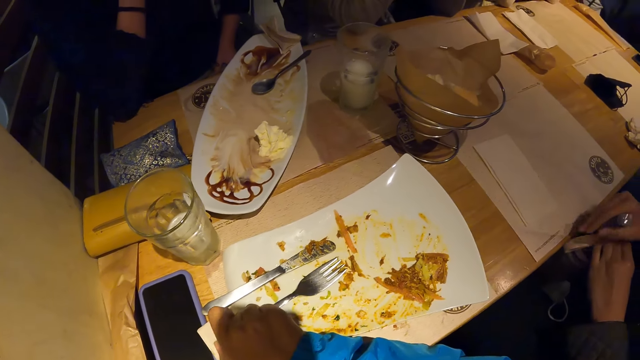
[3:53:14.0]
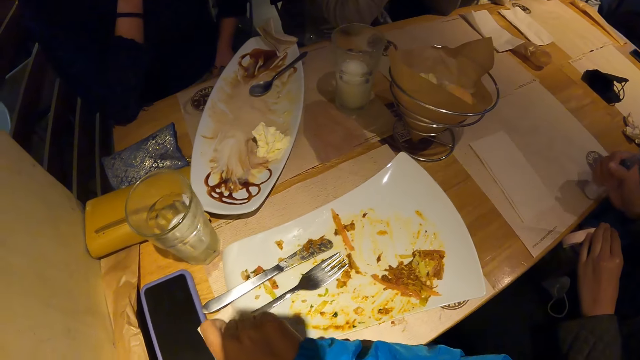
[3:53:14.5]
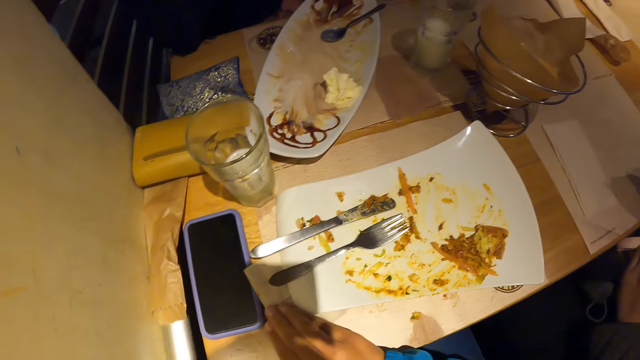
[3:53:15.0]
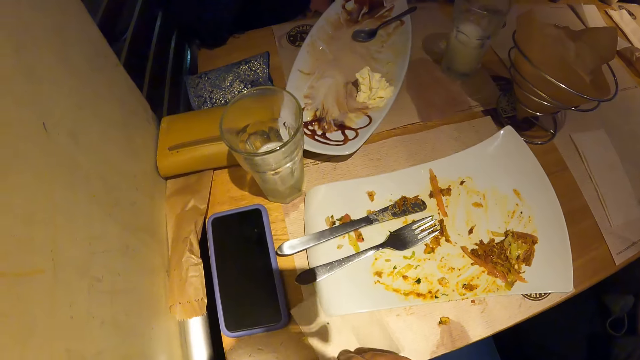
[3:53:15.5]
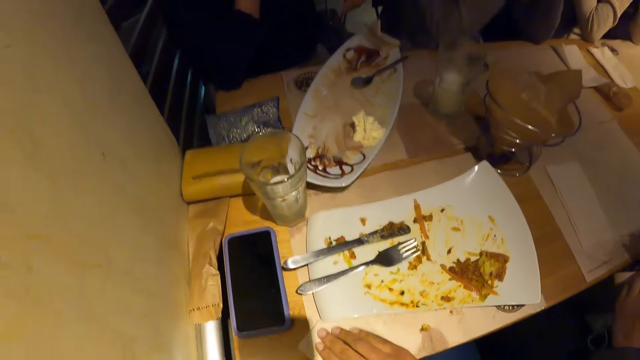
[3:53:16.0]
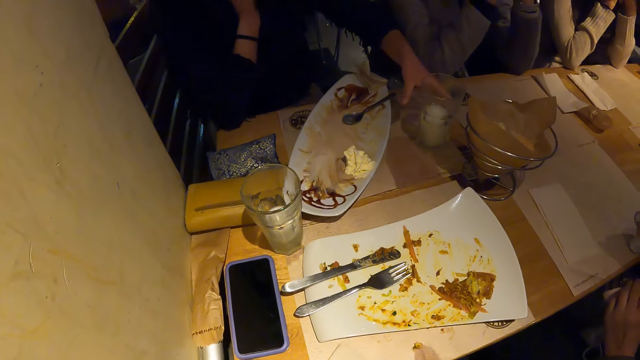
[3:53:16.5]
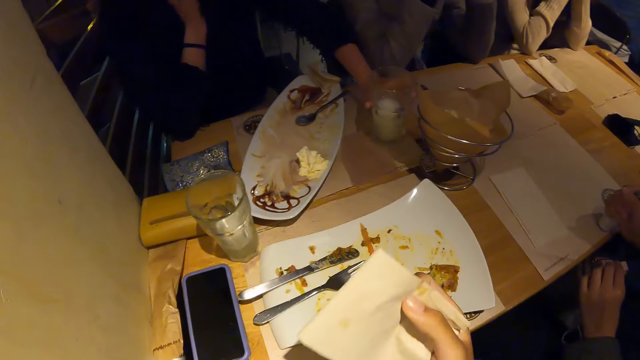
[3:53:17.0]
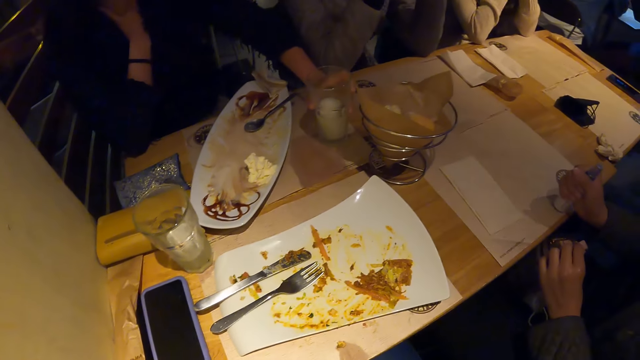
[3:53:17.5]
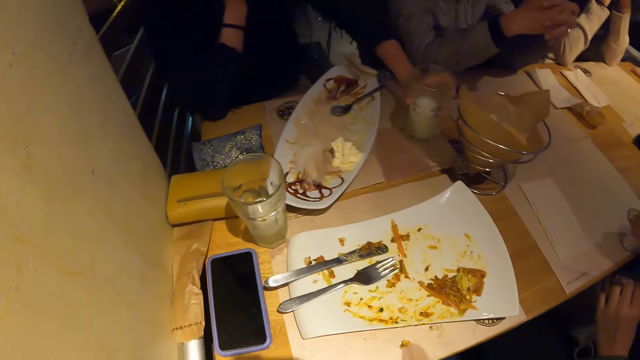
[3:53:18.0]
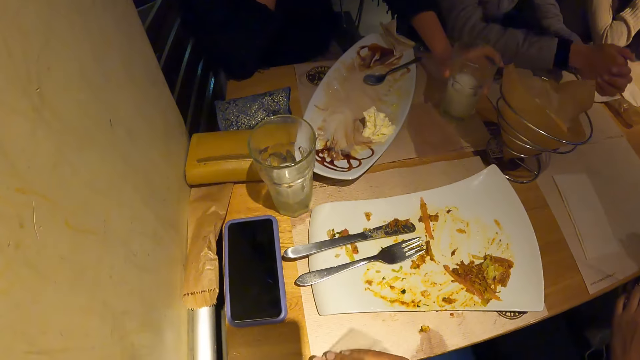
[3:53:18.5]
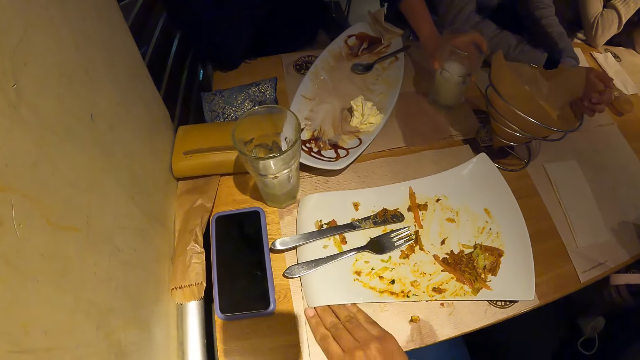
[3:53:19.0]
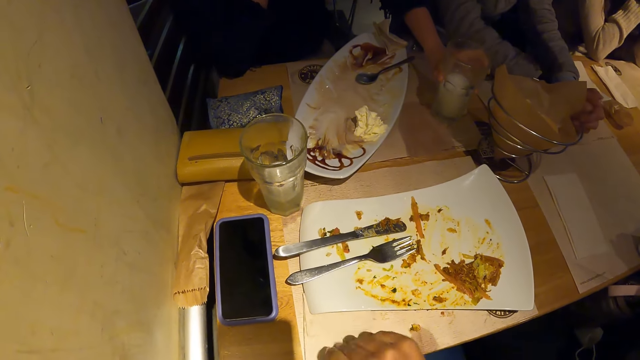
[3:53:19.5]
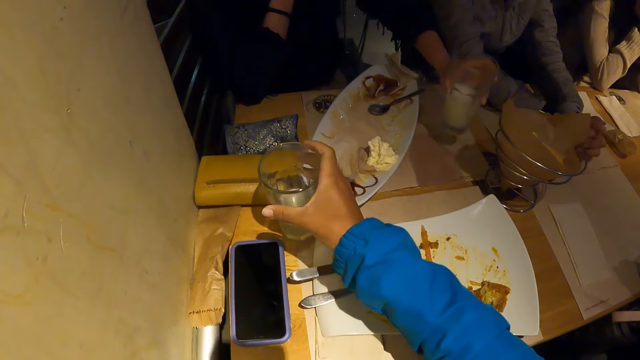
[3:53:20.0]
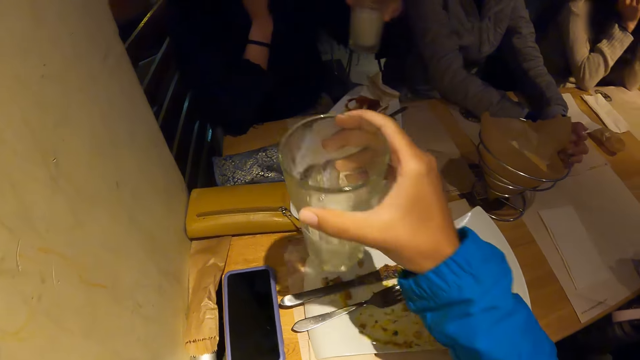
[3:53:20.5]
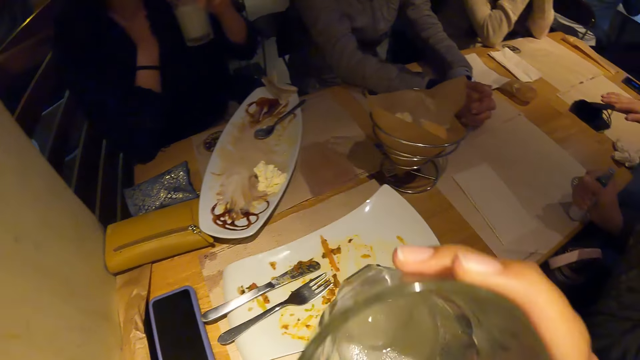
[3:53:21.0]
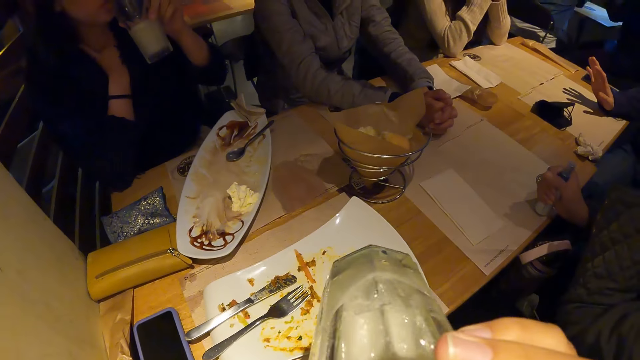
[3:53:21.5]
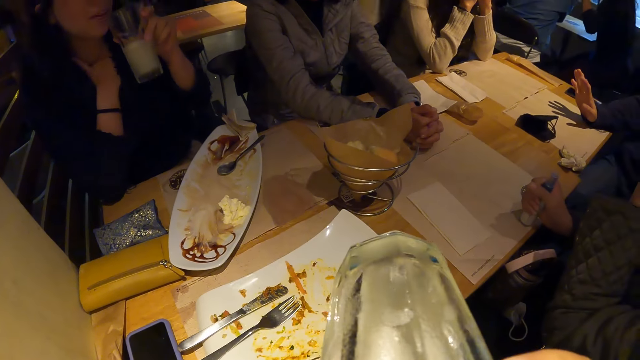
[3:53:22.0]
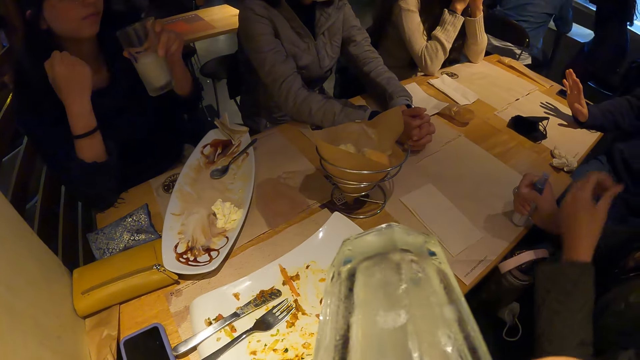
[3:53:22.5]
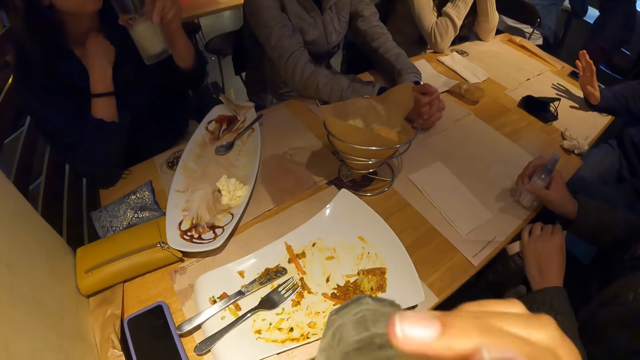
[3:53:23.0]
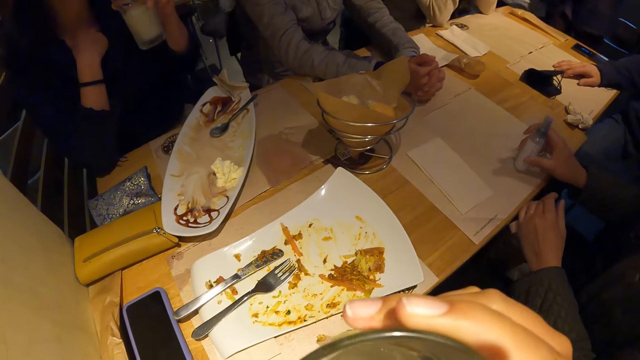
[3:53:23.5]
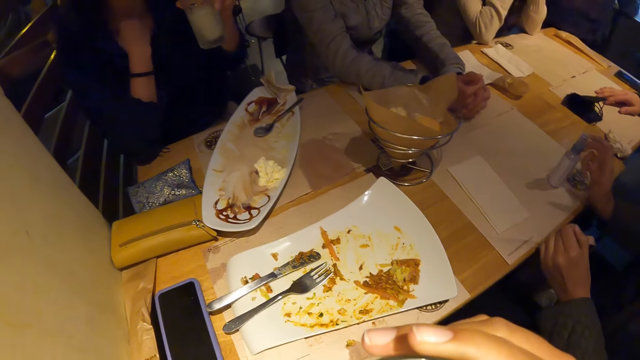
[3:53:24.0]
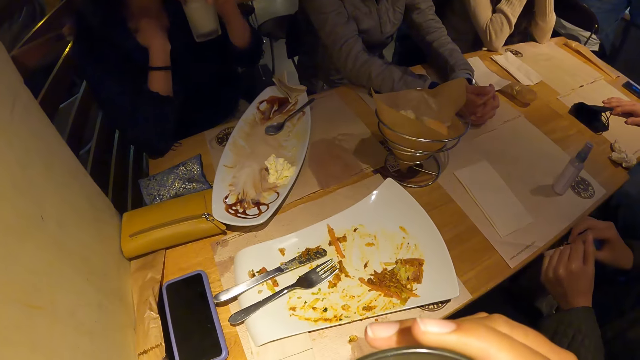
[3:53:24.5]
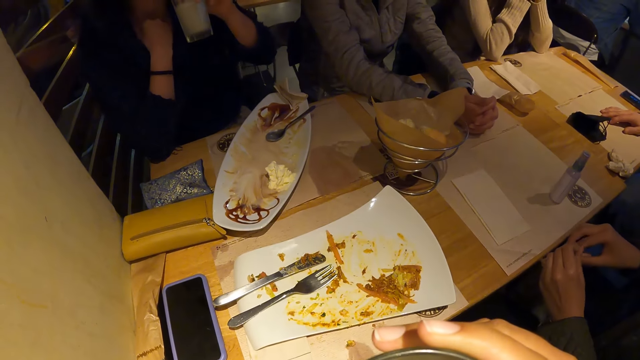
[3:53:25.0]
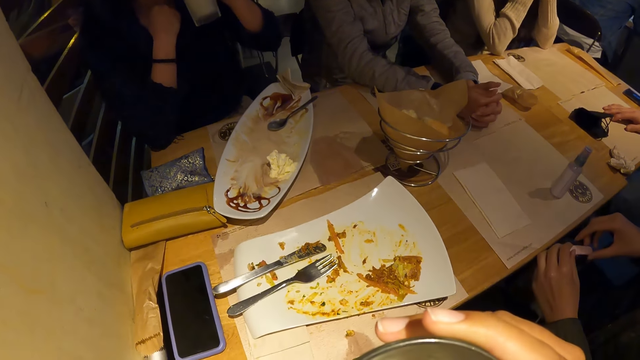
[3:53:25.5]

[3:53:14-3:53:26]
The camera wearer drops the table fork on the plate with his right hand. He adjusts a napkin on a table, picks the napkin on the table with his right hand. A lady adjusts a glass on the table. The camera wearer wipes his mouth with the napkin in his right hand. A man holds the cup on the table with his left hand. The camera wearer drops the napkin on the table with his right hand. The man carries the cup from the table with his left hand. The camera wearer picks the cup on the table with his right hand. Another man holds the sanitizer on the table with his right hand. The lady drinks milk from the glass. The camera wearer puts the cup to his mouth with his right hand. The second man adjusts the sanitizer on the table with his right hand. Another lady adjusts a bottle on the table.

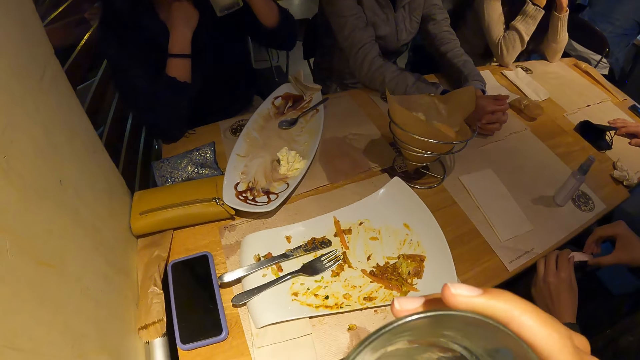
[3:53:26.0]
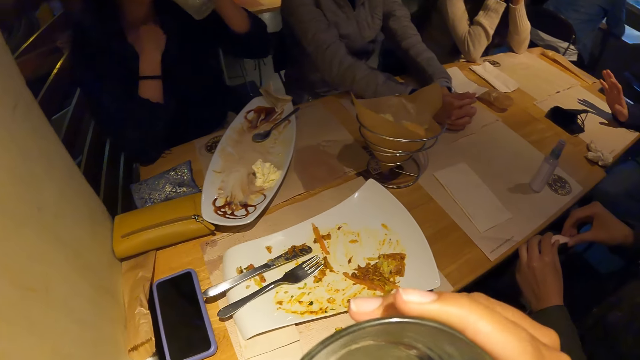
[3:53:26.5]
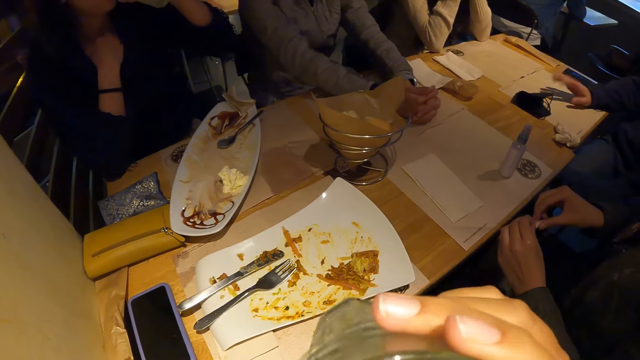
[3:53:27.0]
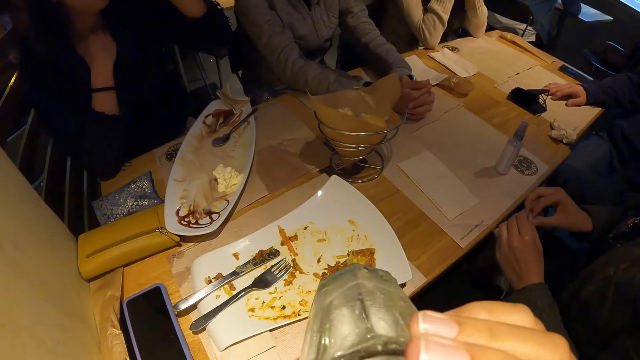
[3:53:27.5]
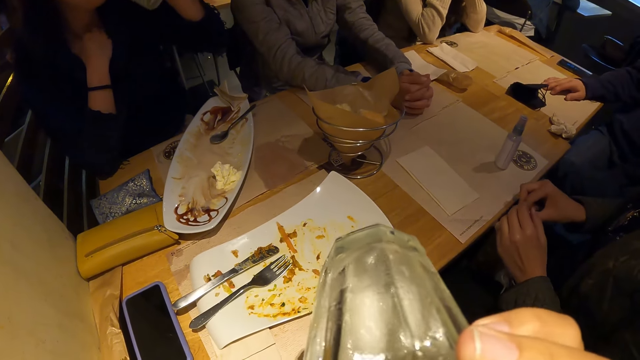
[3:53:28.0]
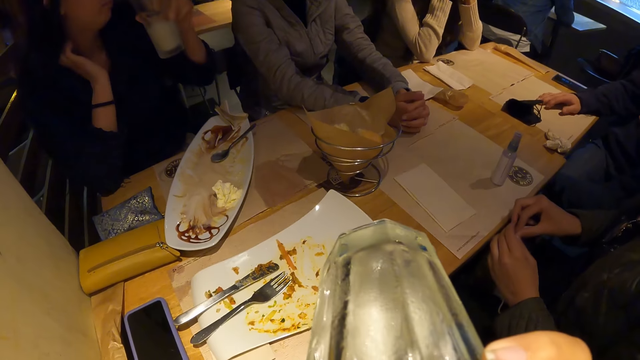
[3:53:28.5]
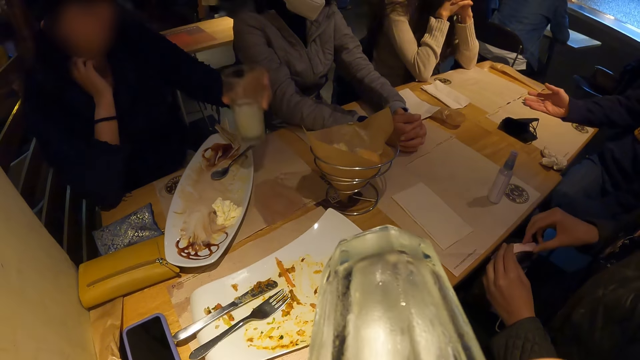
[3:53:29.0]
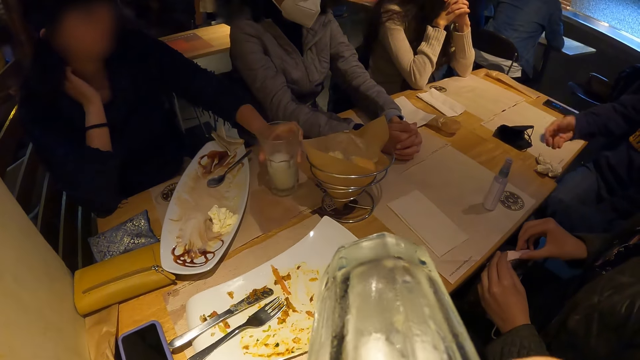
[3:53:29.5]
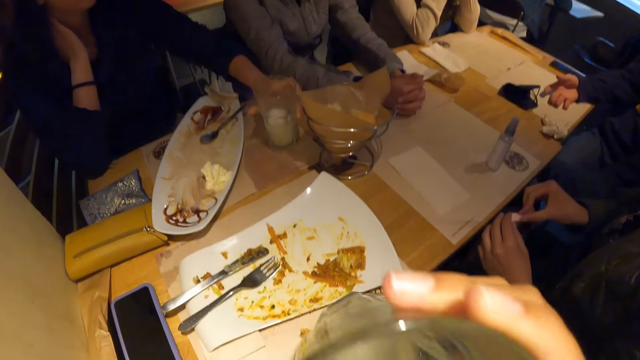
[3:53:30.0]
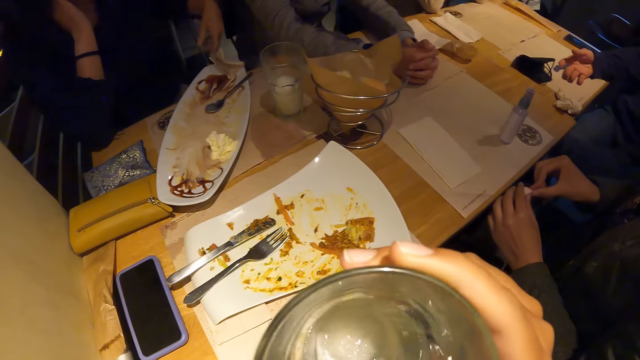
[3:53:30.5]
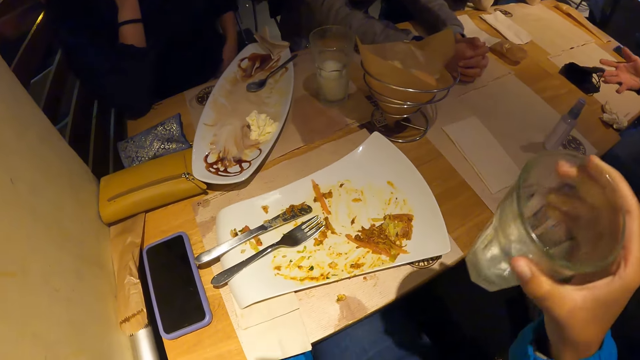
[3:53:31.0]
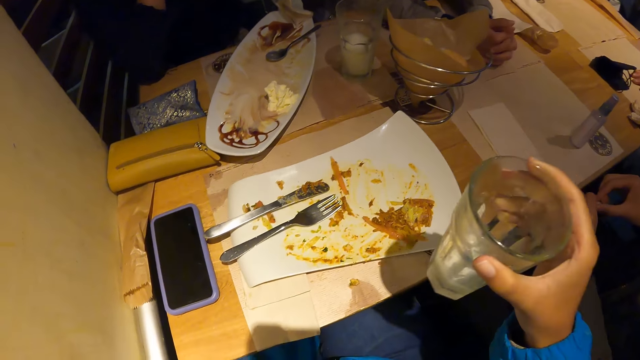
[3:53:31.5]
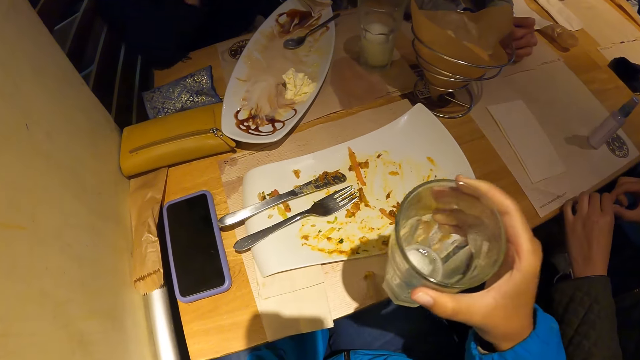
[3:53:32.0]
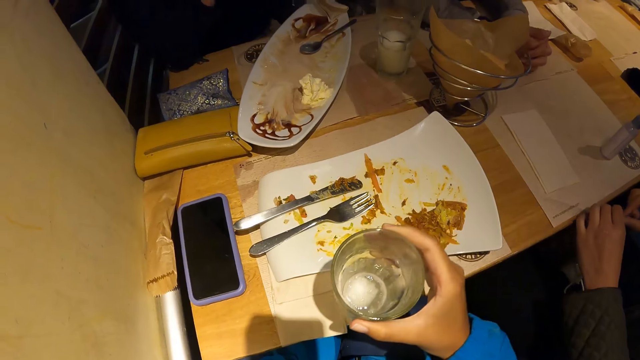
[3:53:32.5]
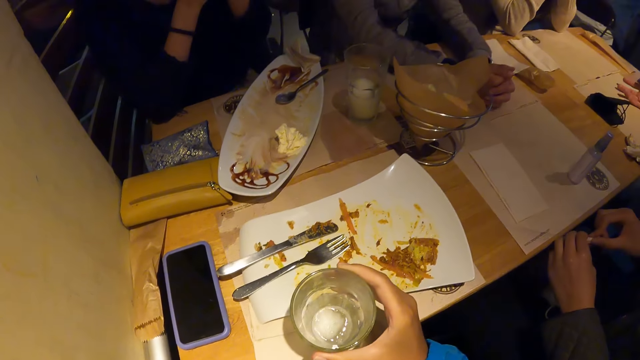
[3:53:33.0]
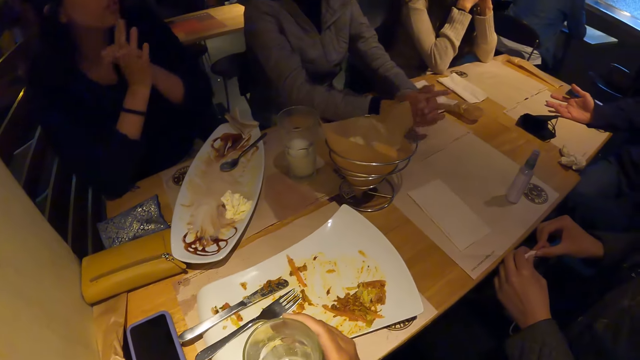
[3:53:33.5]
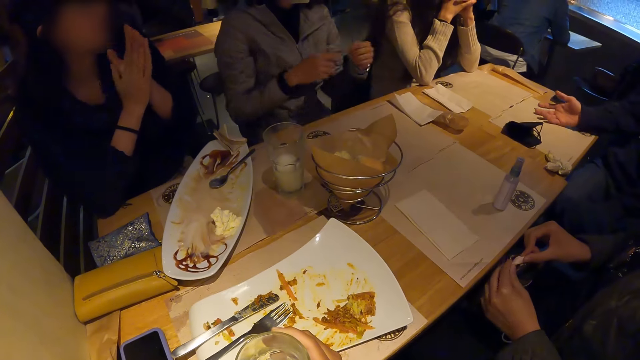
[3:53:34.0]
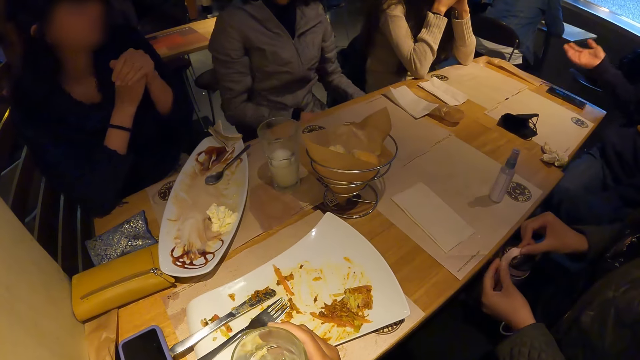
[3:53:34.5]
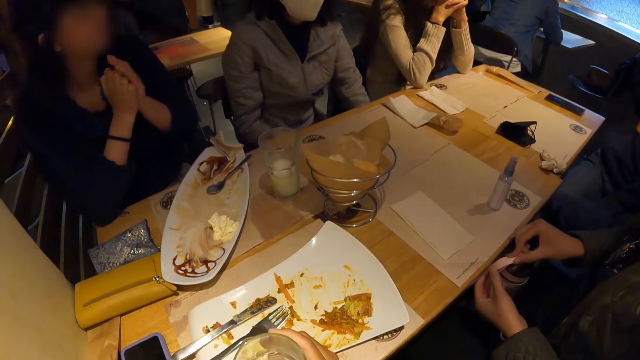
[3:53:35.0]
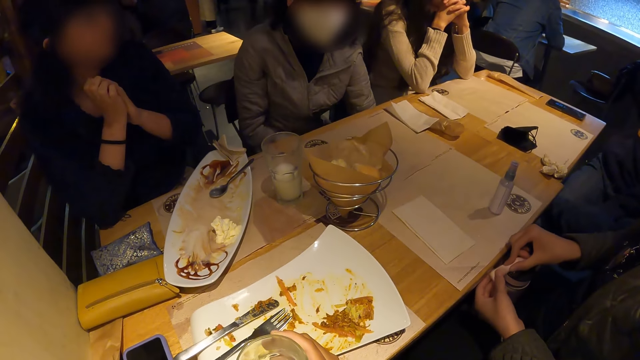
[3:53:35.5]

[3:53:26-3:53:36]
A lady moves her hand on a table. The camera wearer puts the cup to his mouth with his right hand. A man drops the cup in his left hand on the table. The camera wearer puts down the glass on the table. He looks around a room.
